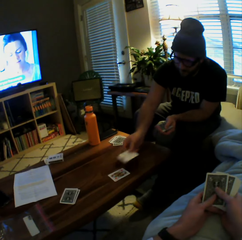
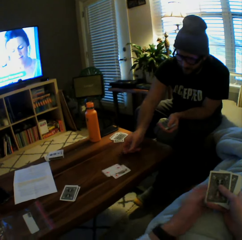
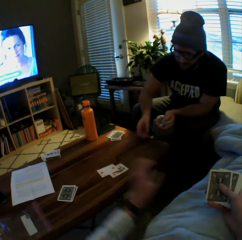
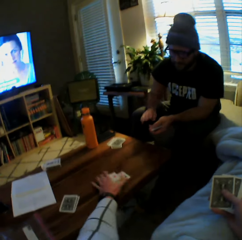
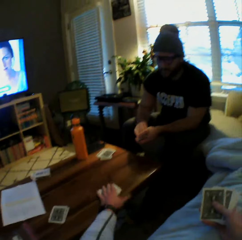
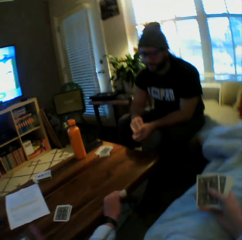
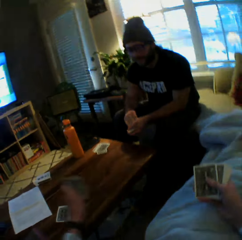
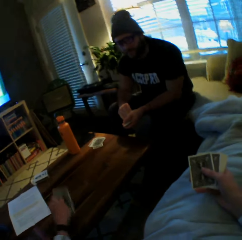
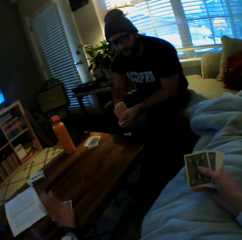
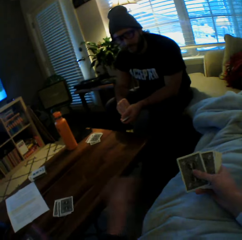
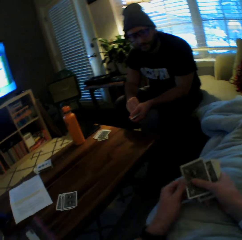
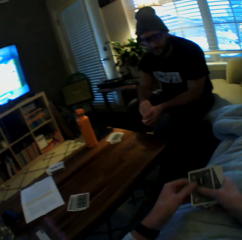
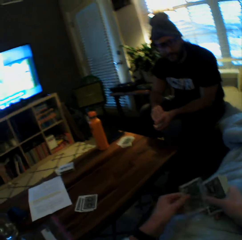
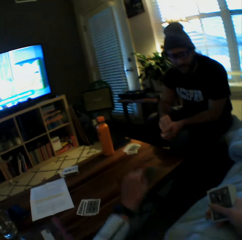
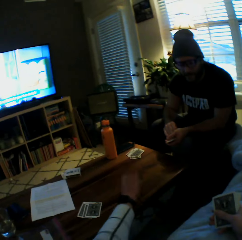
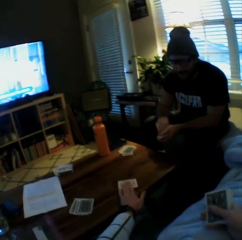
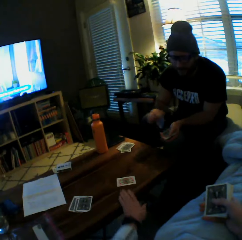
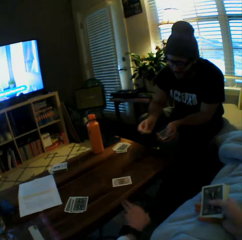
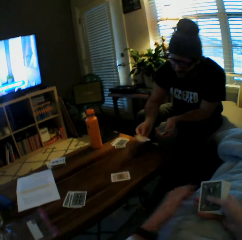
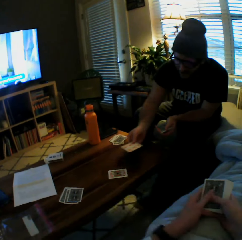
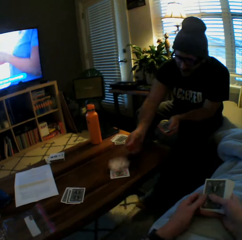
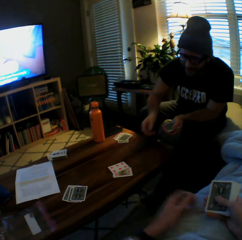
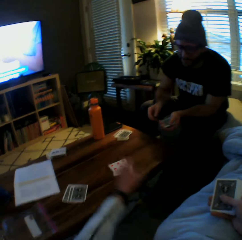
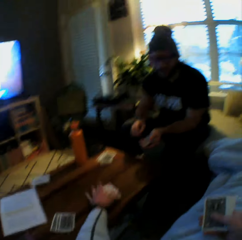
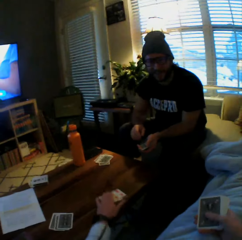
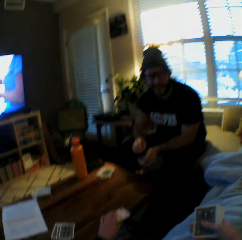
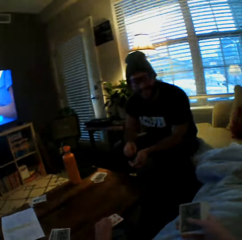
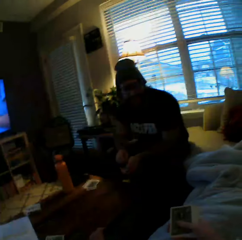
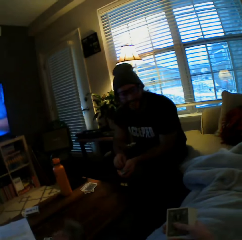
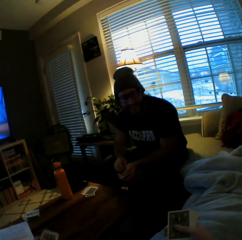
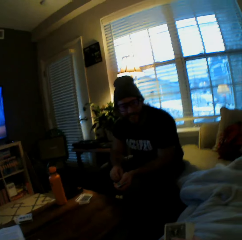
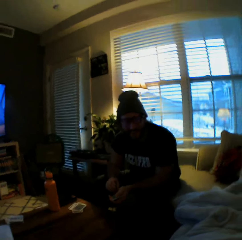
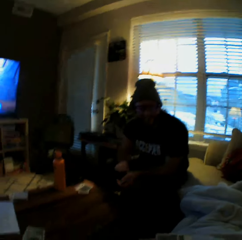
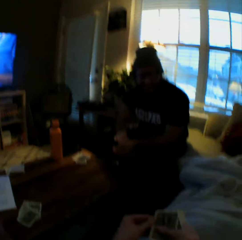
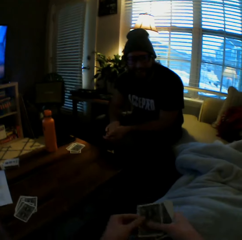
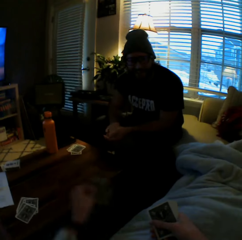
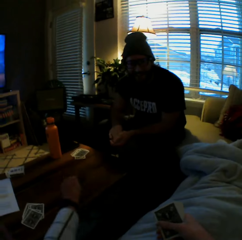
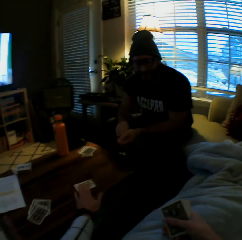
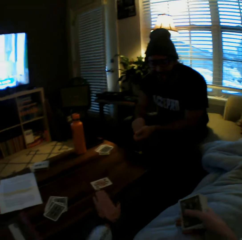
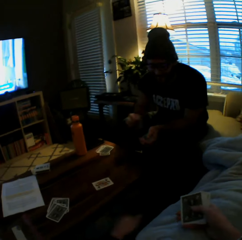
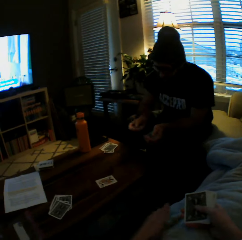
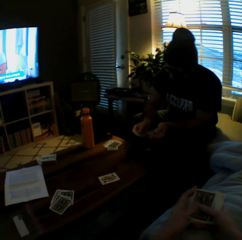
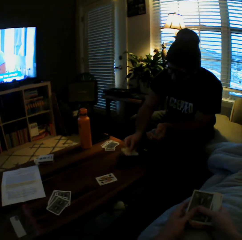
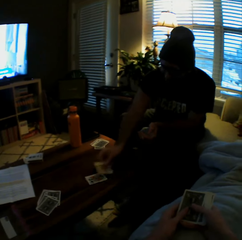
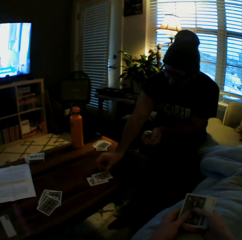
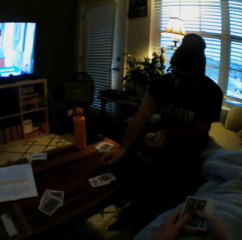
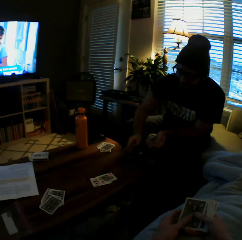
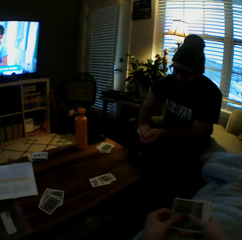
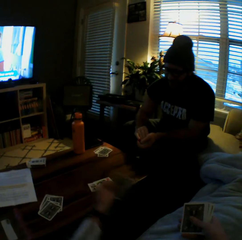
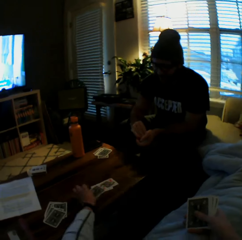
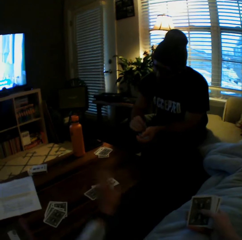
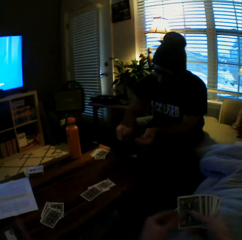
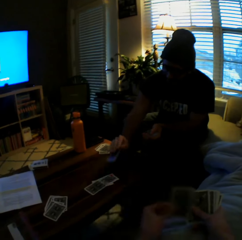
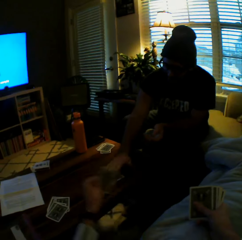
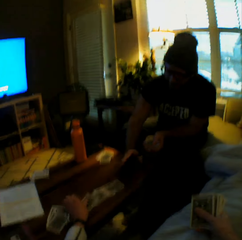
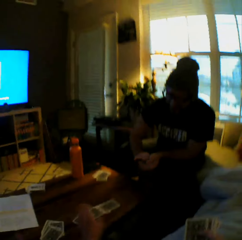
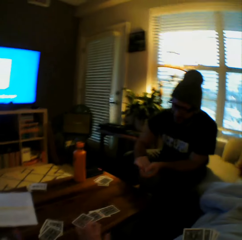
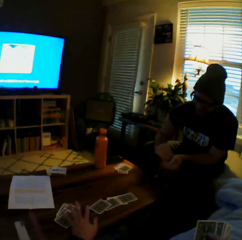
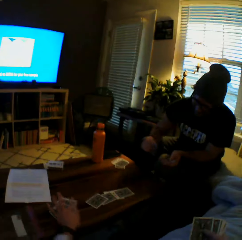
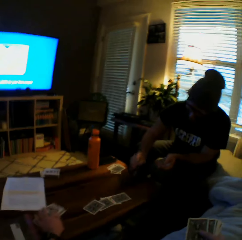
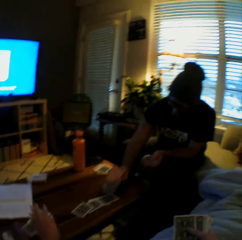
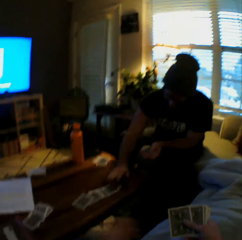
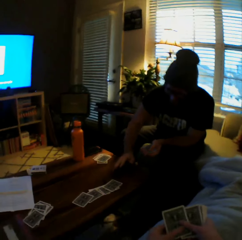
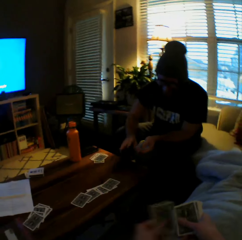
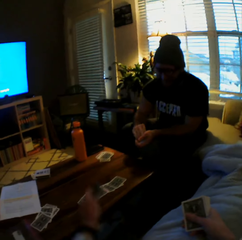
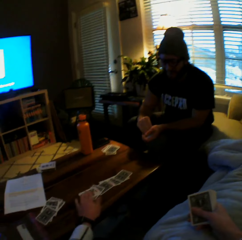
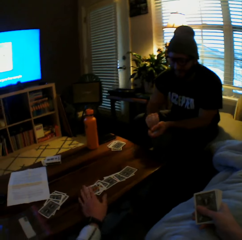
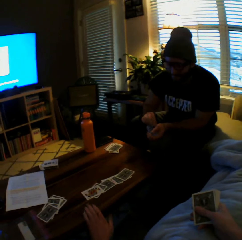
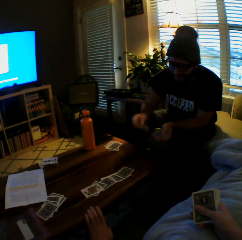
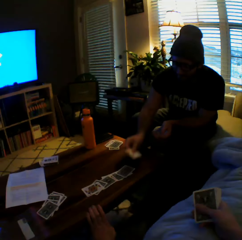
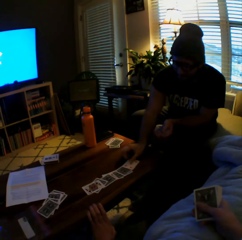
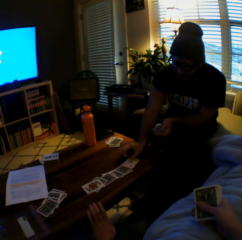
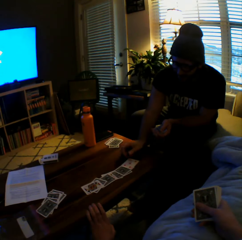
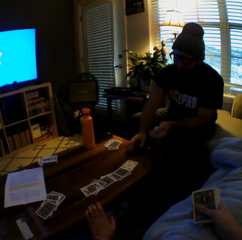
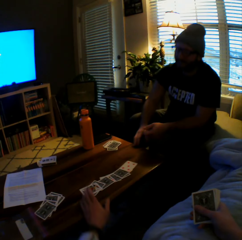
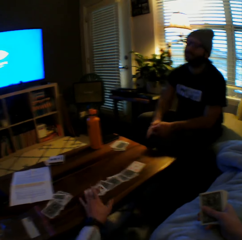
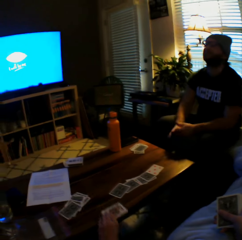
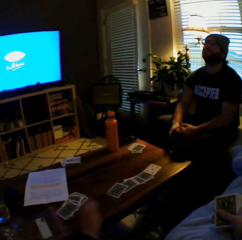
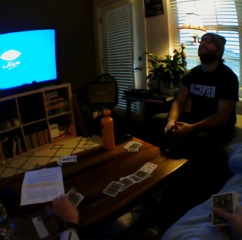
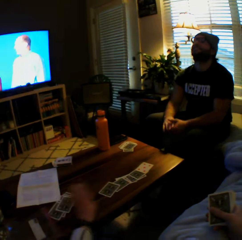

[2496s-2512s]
The camera wearer picks the cards from the table with her left hand and drops the cards on the table with her left hand. She plays another card on the table with her left hand. A man plays another card on the table with his left hand. The man speaks to the camera wearer. The camera wearer picks the cards from the table with her left hand. She responds to the man. She plays another card on the table with her left hand. The man plays another card on the table with his left hand. The camera wearer speaks to the man. She plays another card on the table with her left hand. The man plays another card on the table with his left hand. The camera wearer plays another card on the table with her left hand. She speaks to the man. The man plays another card on the table with his left hand. The camera wearer plays another card on the table with her left hand. The man plays another card on the table with his left hand. The camera wearer picks the cards from the table with her left hand. She turns the card.

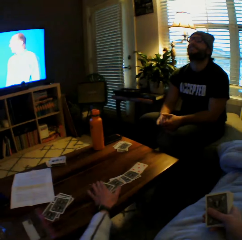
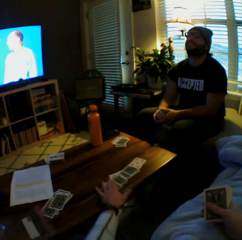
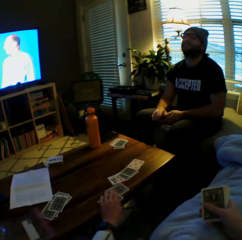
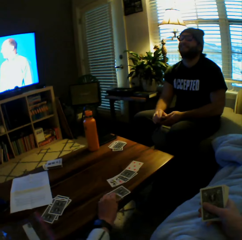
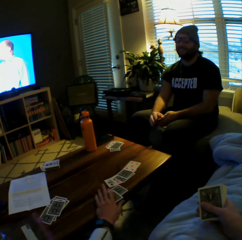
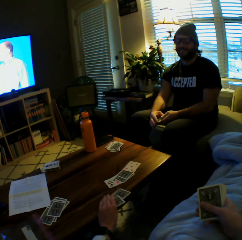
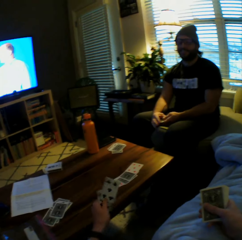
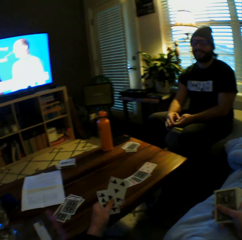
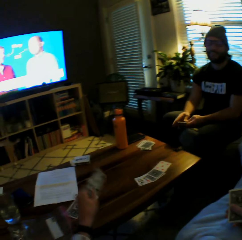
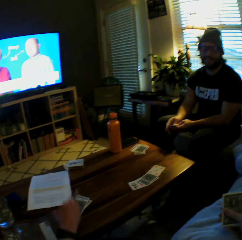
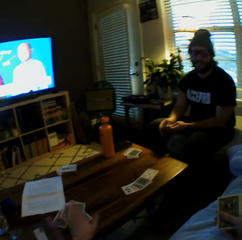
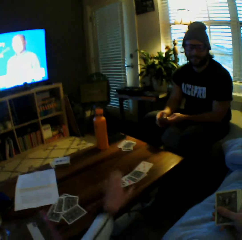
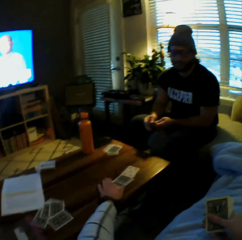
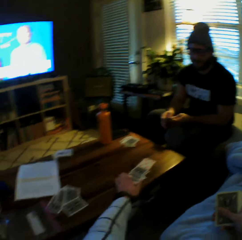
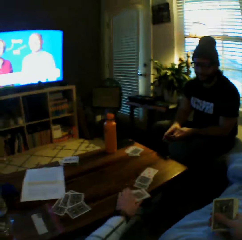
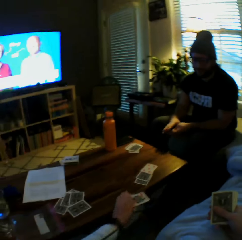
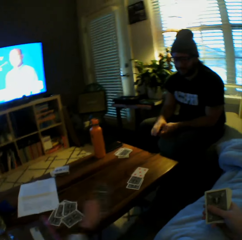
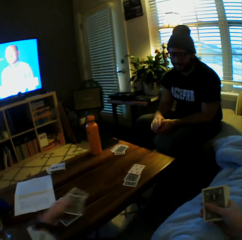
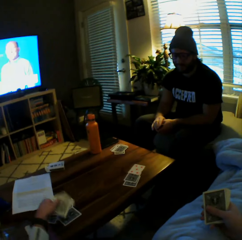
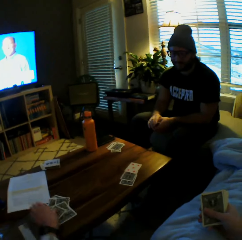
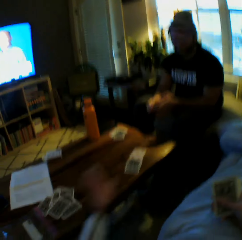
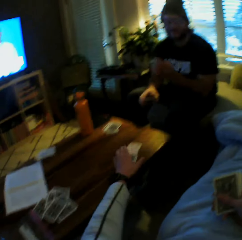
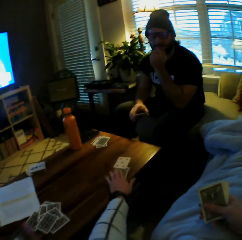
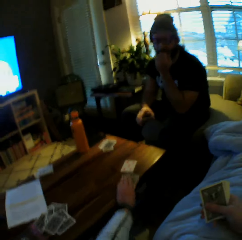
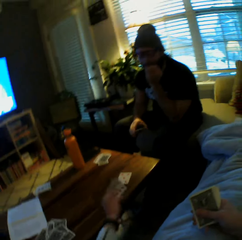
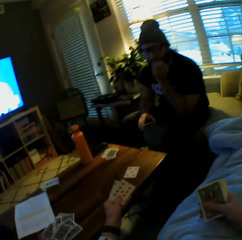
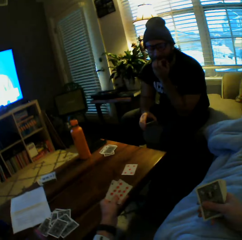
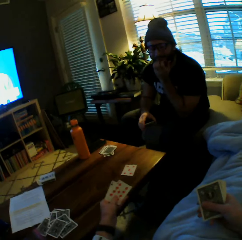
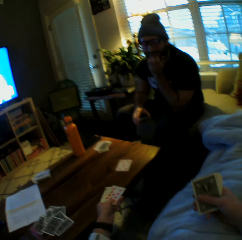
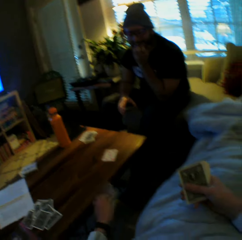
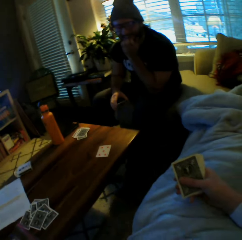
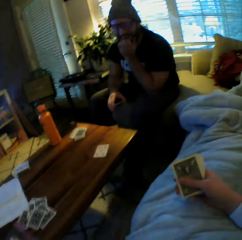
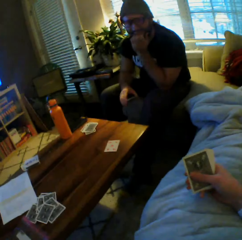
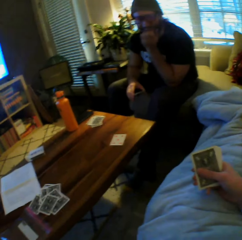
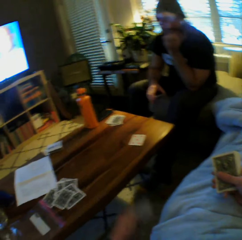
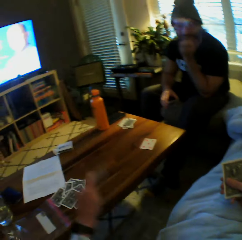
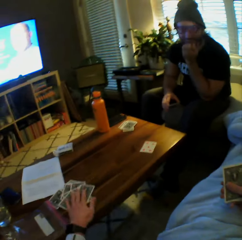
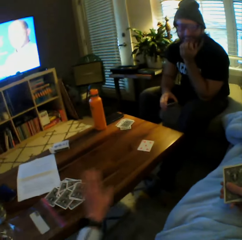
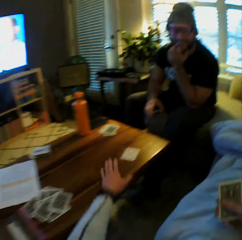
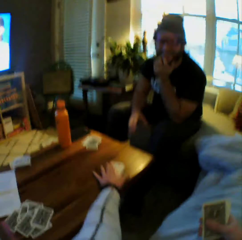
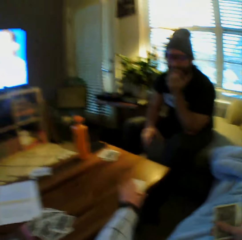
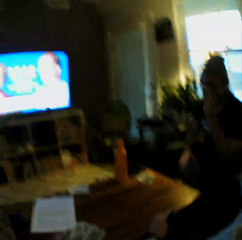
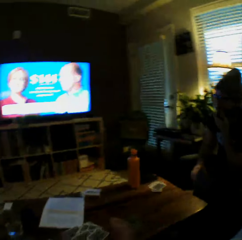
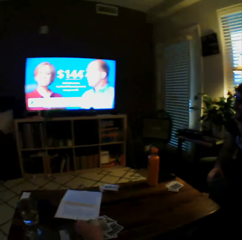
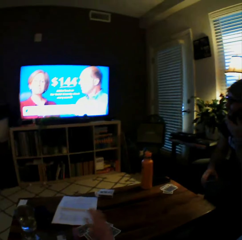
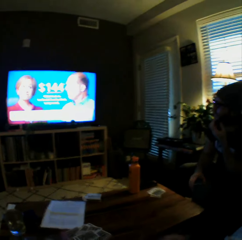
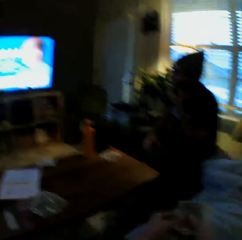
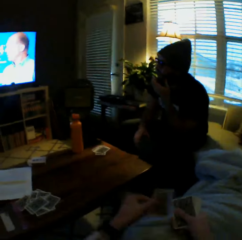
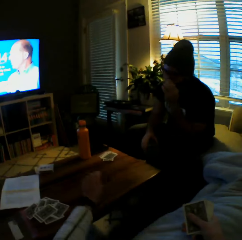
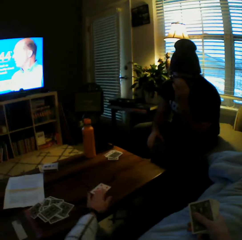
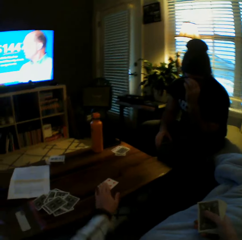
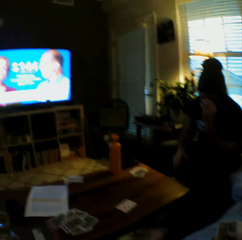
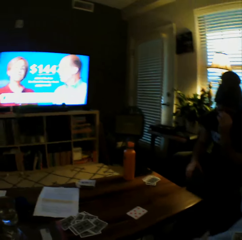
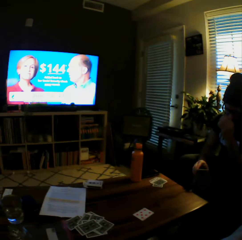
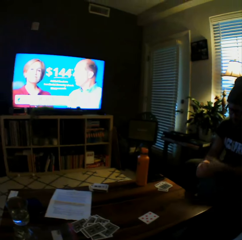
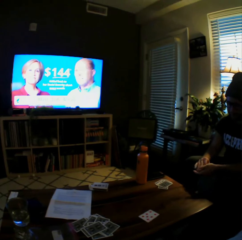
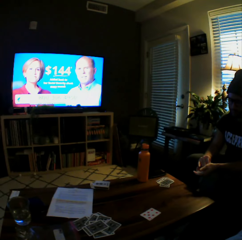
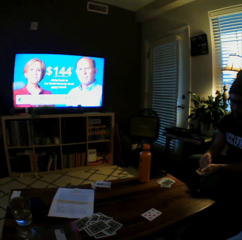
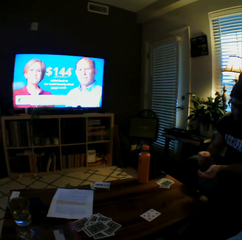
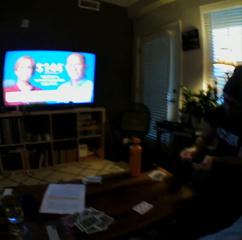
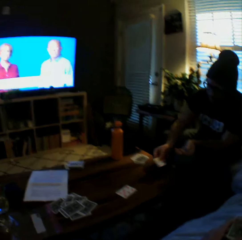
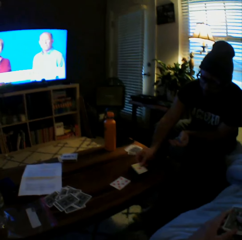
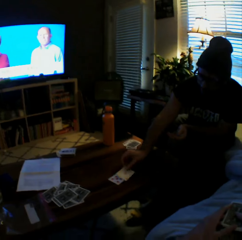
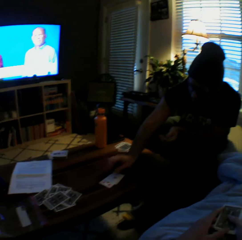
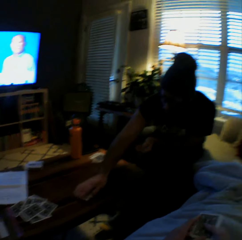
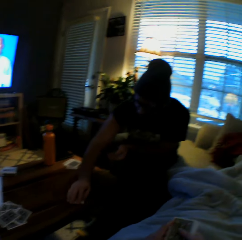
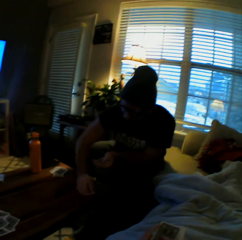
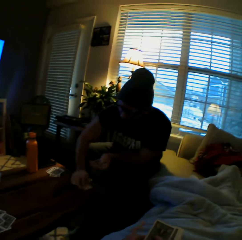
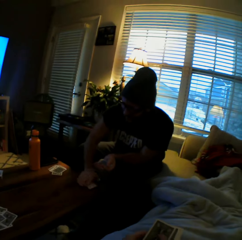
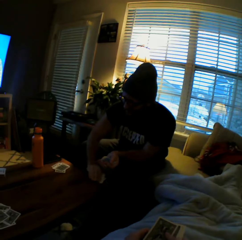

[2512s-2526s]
The camera wearer drops the cards on the table with her left hand. She picks the cards from the table with her left hand. She looks at the cards. She drops the cards on the table with her left hand. She picks the cards from the table with her left hand and drops the cards on the table with her left hand. She looks at the cards. She picks the cards from the table with her left hand and drops the cards on the table with her left hand. She picks the cards from the table with her left hand and drops the cards on the table with her left hand. She plays another card on the table with her left hand. A man plays another card on the table with his left hand. The man collects the cards.
